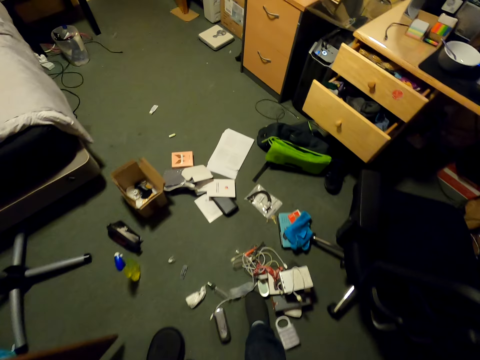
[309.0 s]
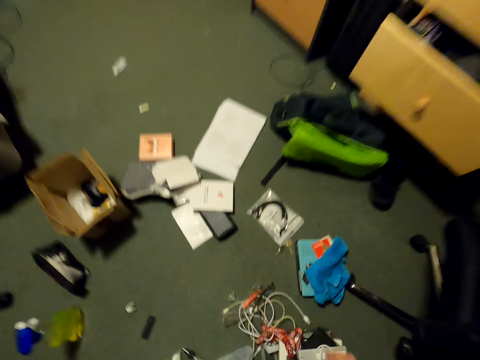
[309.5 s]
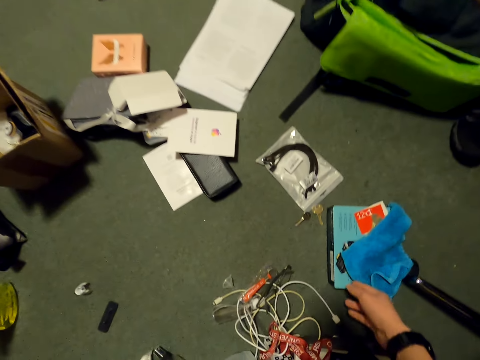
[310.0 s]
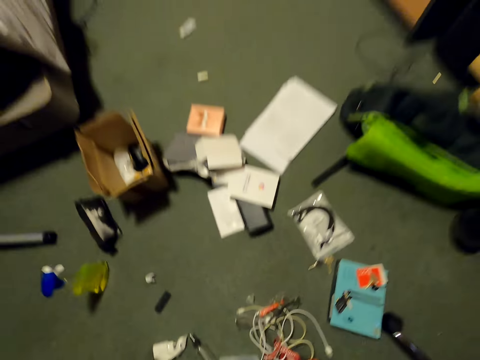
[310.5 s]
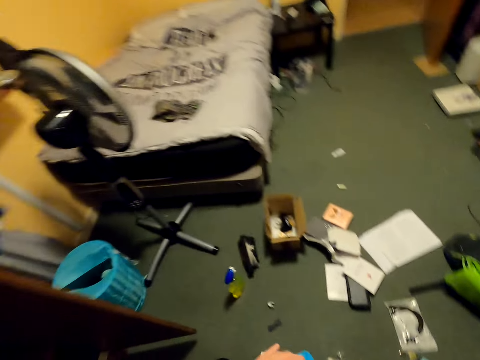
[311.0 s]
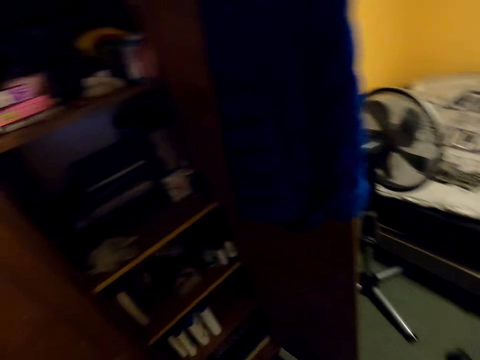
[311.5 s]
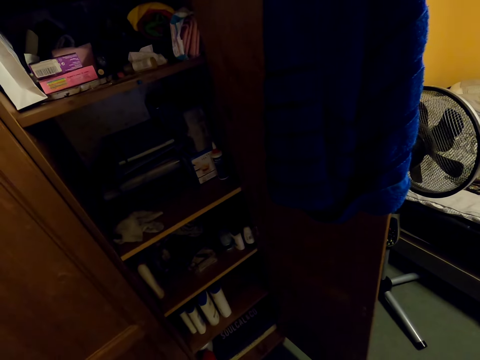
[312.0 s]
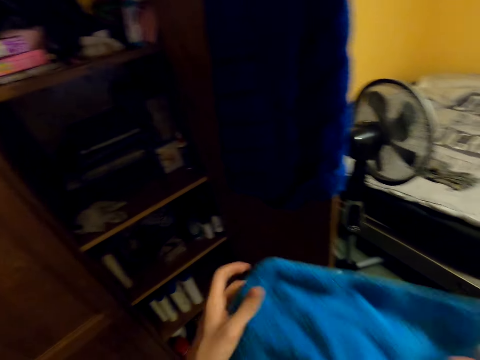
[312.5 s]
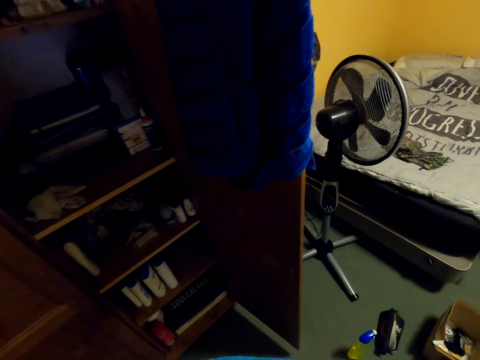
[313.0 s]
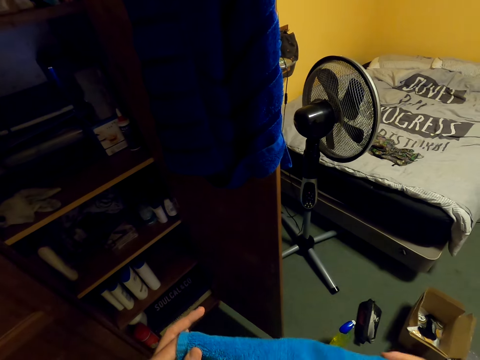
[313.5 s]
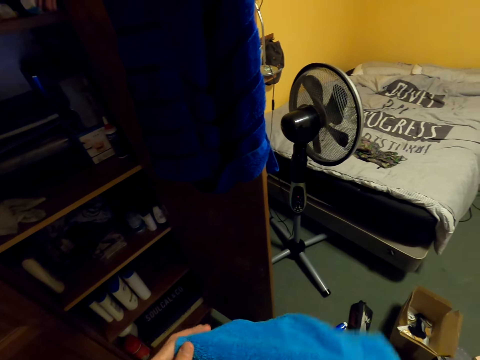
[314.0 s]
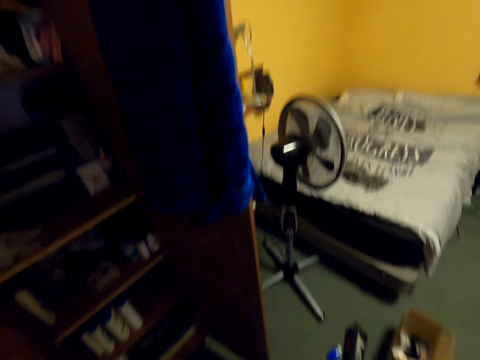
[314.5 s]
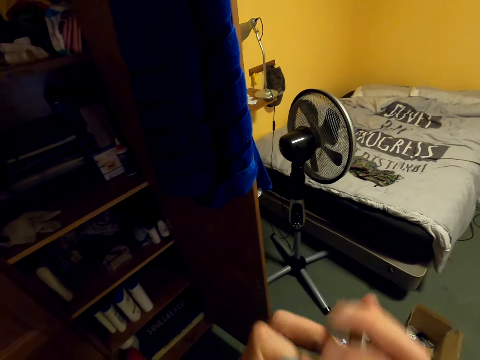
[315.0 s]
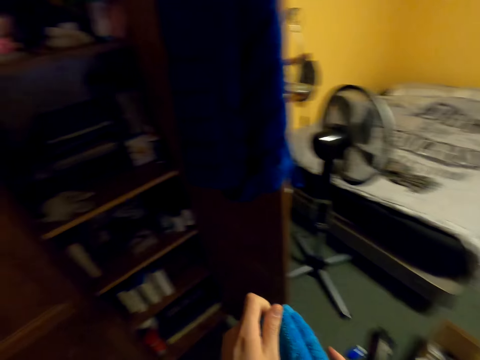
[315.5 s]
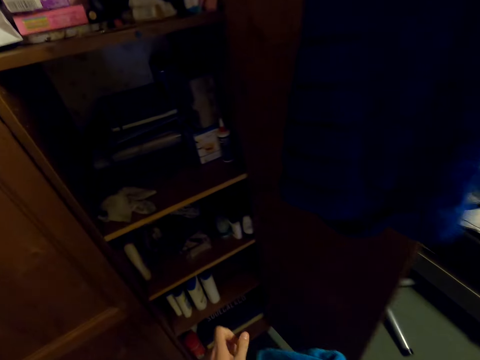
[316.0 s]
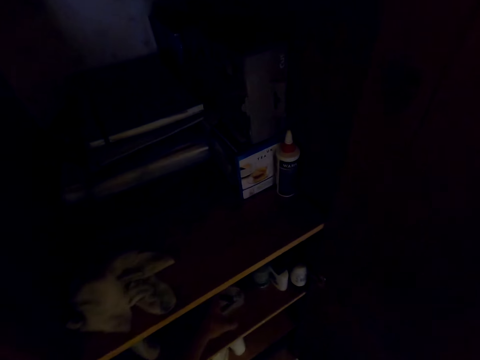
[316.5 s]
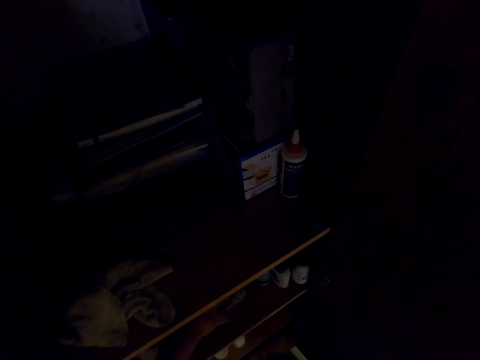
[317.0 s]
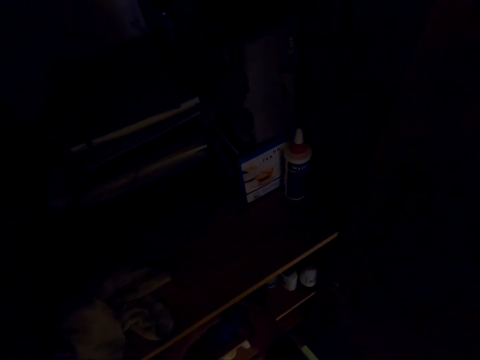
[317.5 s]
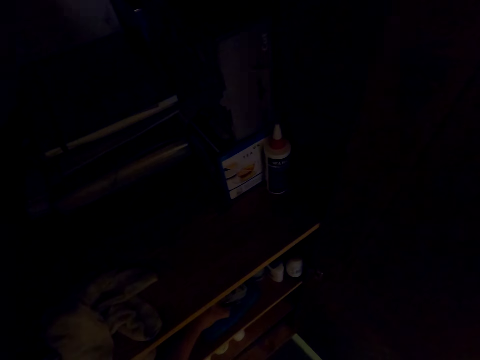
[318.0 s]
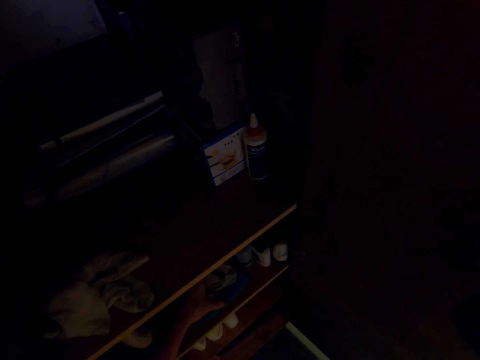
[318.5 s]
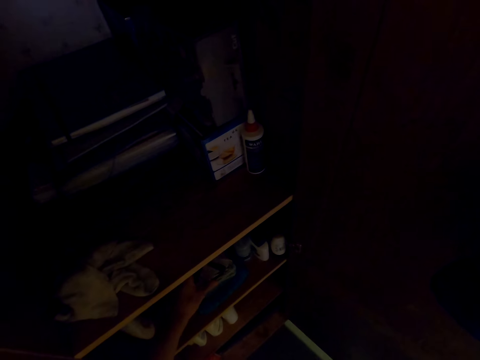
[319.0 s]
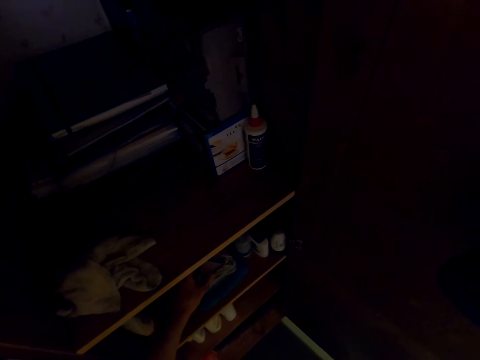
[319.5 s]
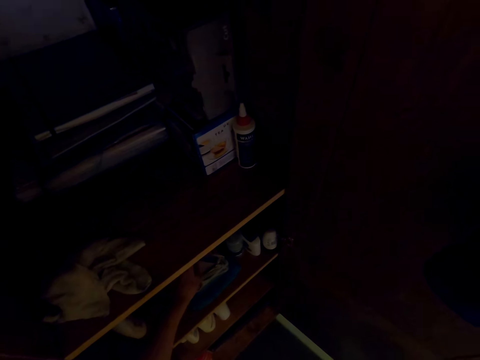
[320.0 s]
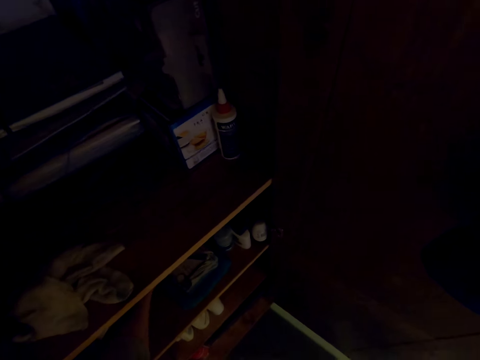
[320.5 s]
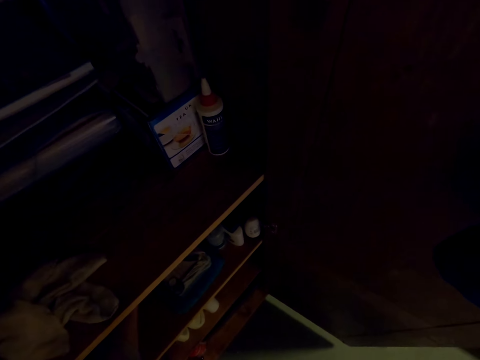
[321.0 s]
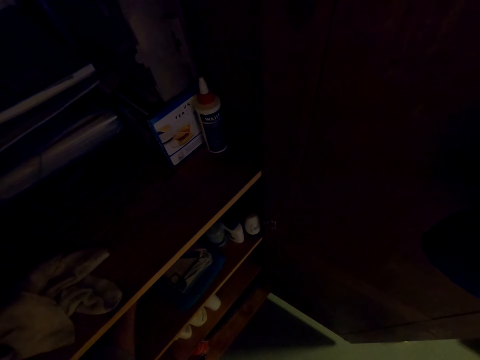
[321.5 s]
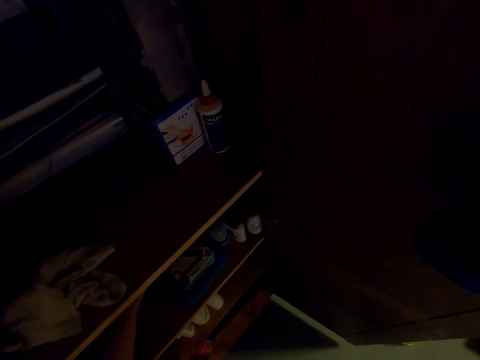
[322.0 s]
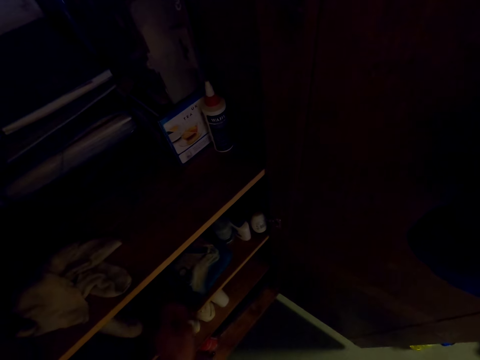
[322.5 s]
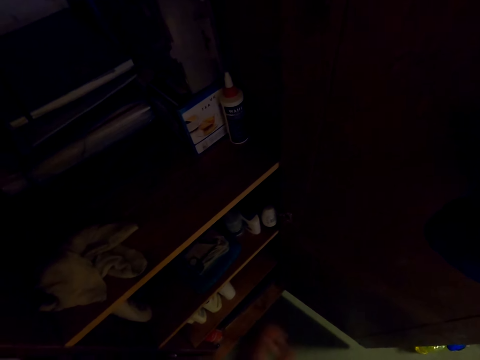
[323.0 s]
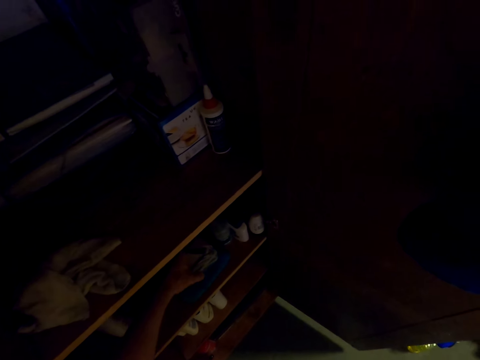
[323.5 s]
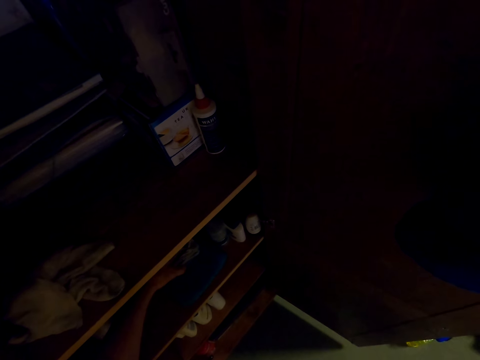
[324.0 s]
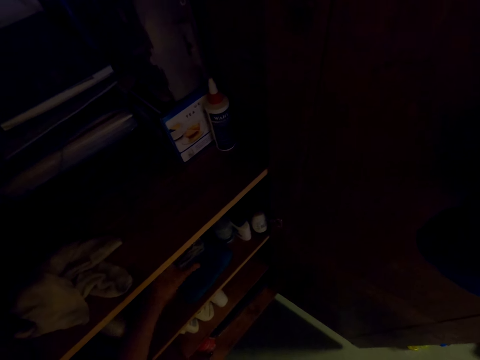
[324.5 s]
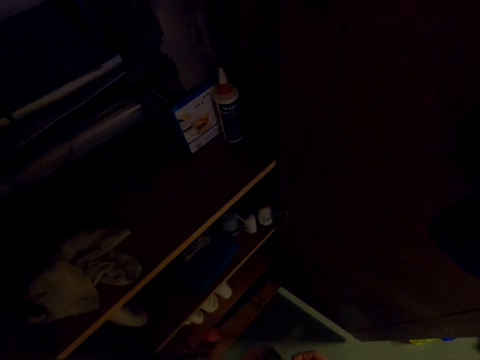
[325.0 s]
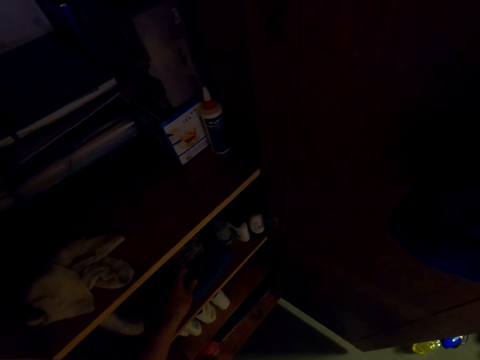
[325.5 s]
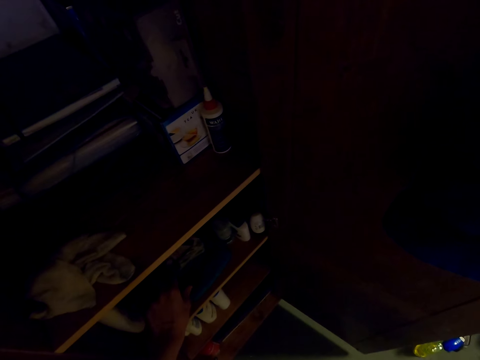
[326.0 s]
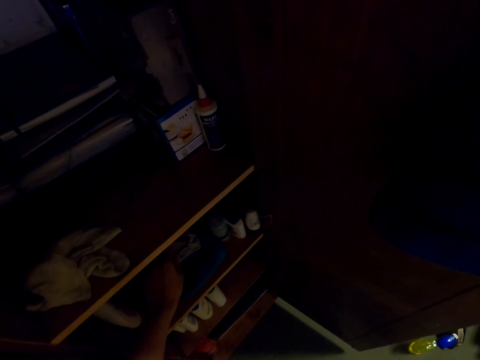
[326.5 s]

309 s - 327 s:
The camera wearer bends down. They pick a cloth or fabric from the floor. They wrap the fabric. They fold the cloth with both hands. They place the cloth in the cupboard on the shelf. They pick something from the shelf.

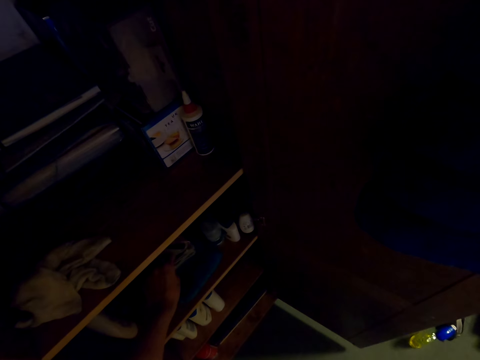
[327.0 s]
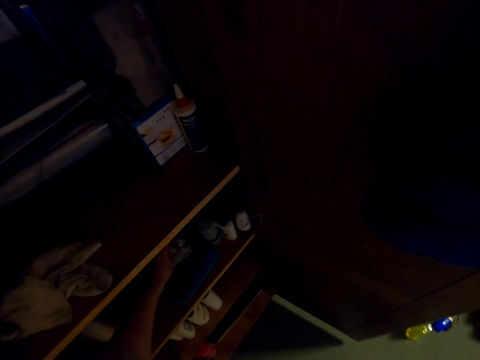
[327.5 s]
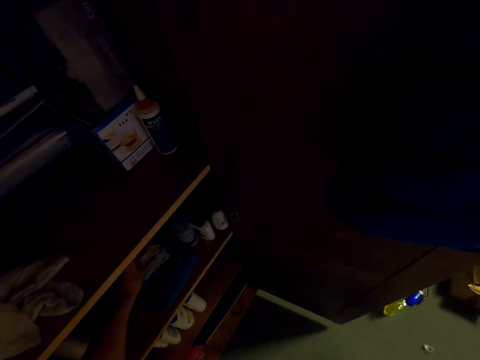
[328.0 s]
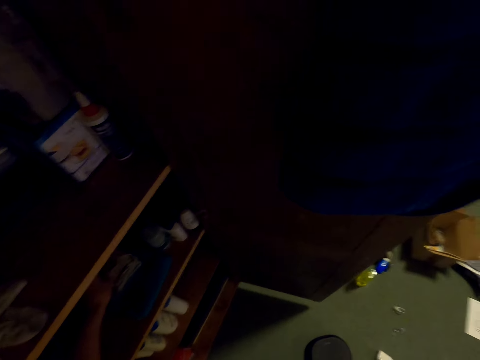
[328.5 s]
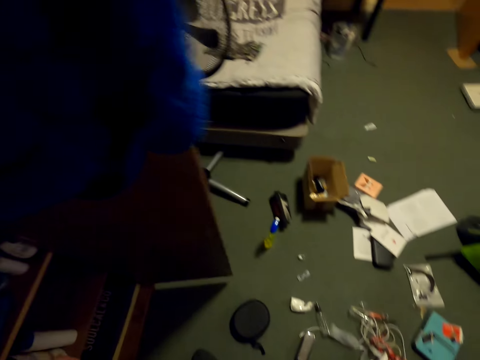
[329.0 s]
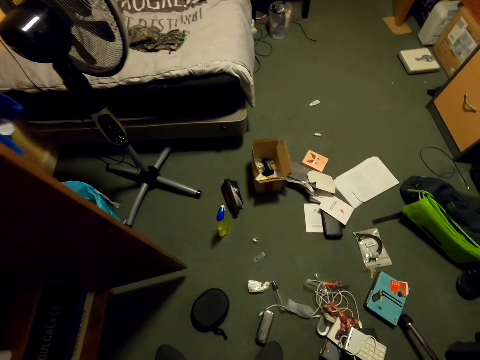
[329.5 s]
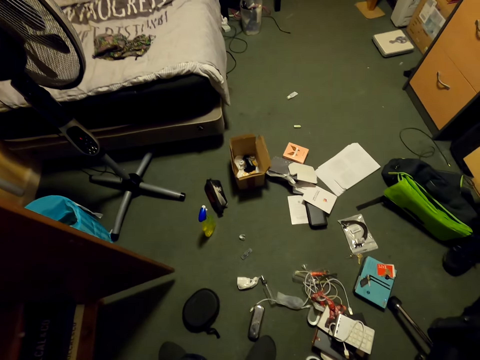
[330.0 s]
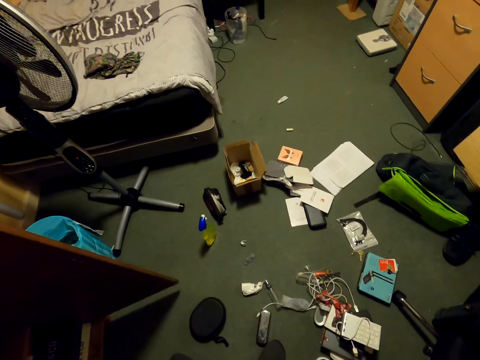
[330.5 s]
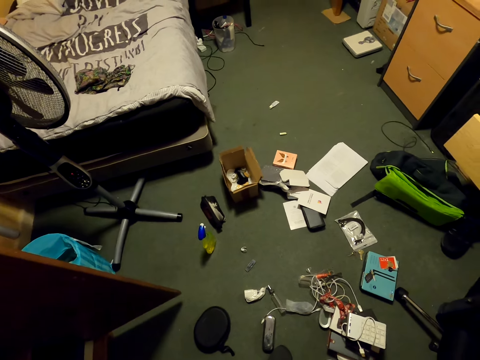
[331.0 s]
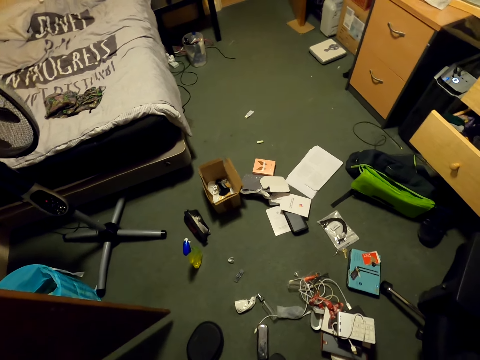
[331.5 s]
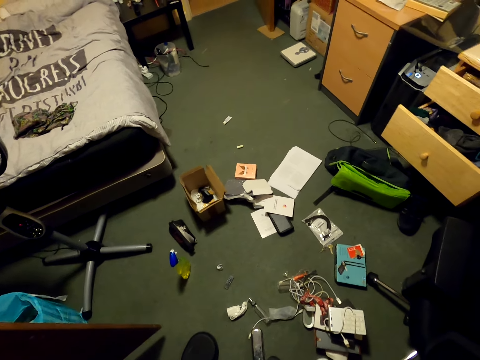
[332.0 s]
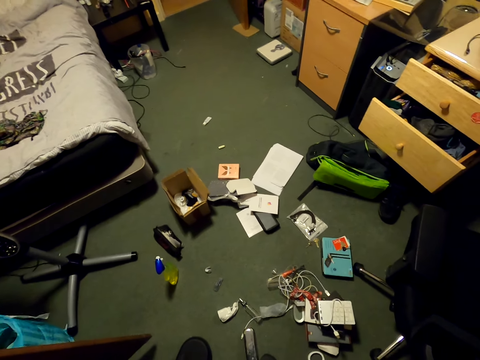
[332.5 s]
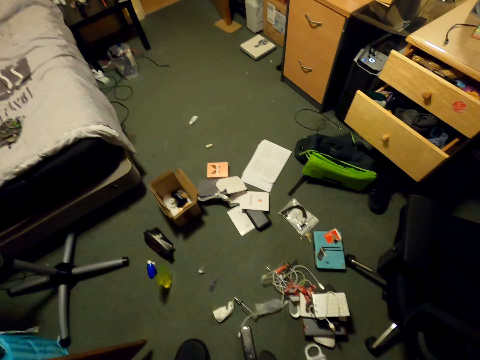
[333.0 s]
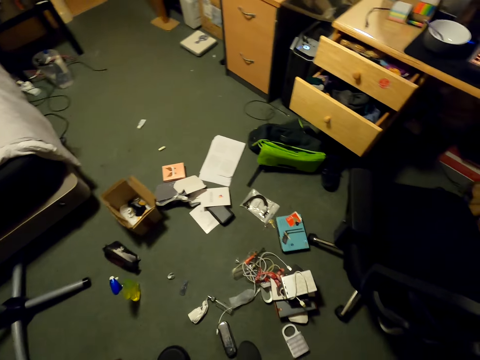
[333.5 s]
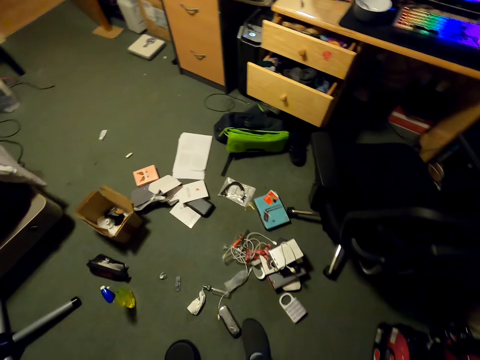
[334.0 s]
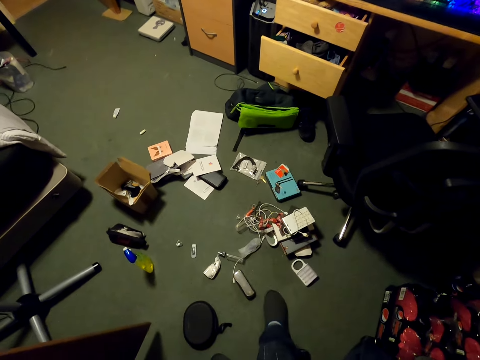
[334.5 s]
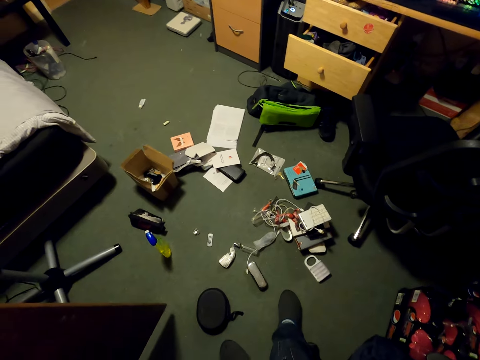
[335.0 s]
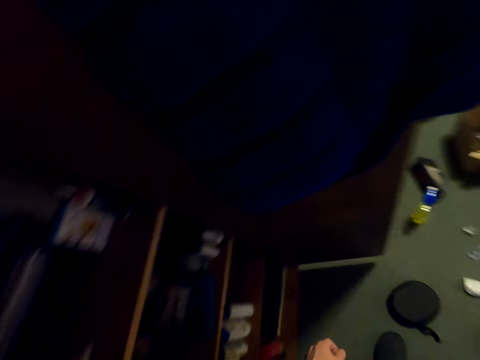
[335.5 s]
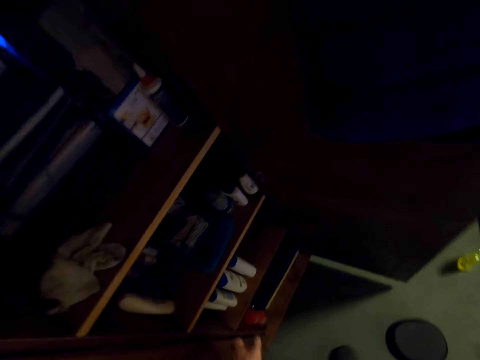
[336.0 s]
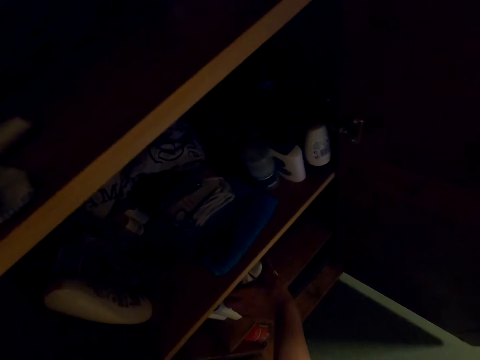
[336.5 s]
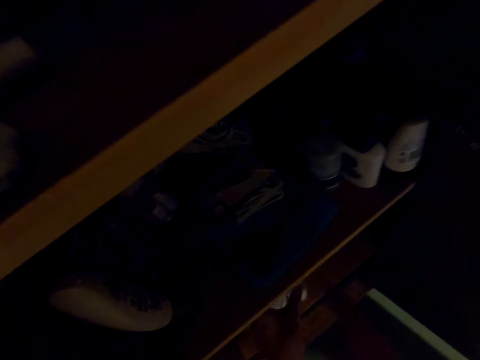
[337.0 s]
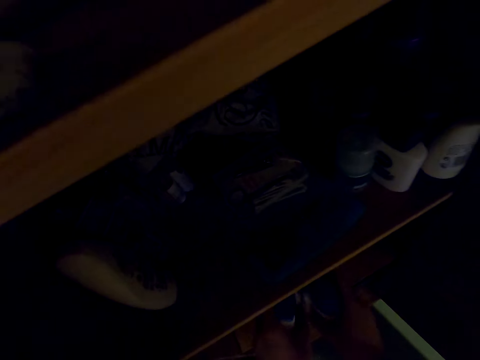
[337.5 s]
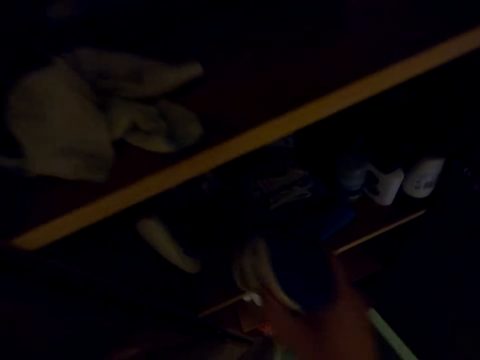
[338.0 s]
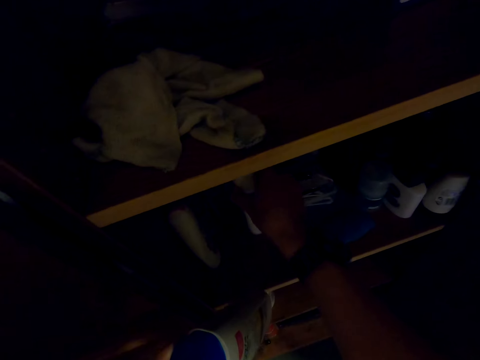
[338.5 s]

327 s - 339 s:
The camera wearer moves. They turn around the cupboard. They look to the cupboard. They pick something from the shelf.
